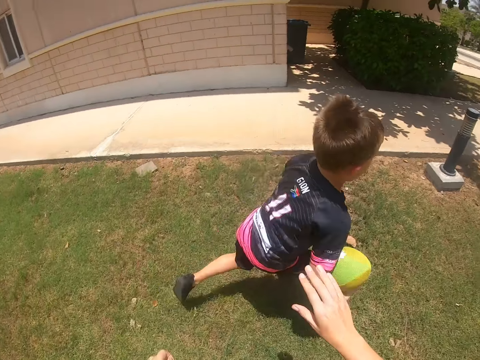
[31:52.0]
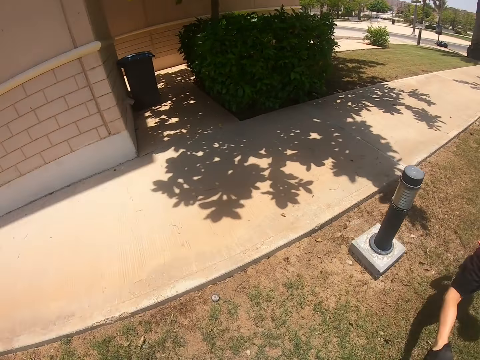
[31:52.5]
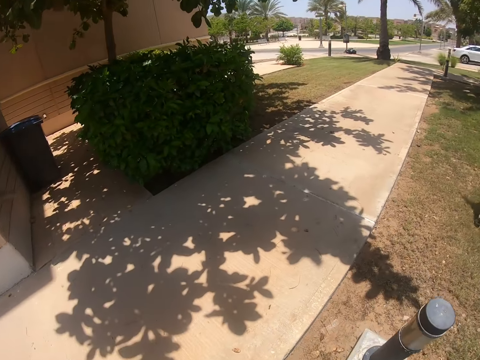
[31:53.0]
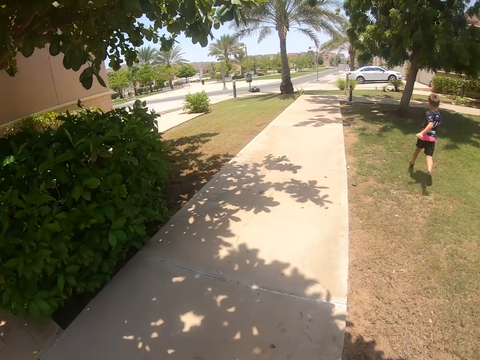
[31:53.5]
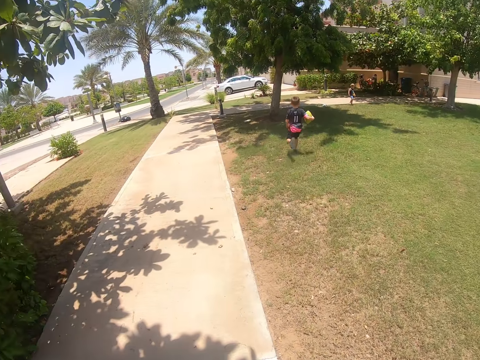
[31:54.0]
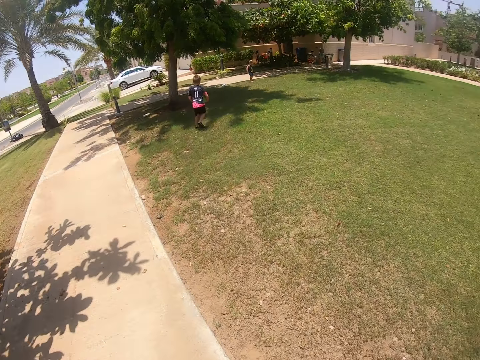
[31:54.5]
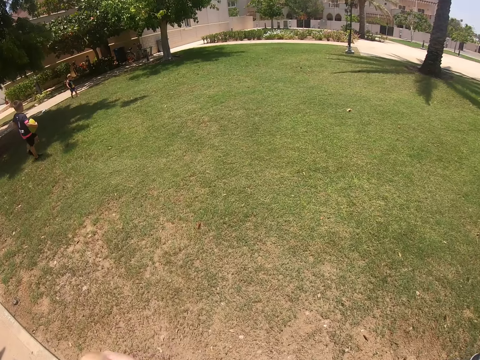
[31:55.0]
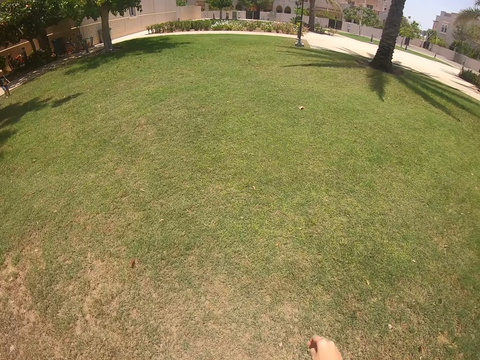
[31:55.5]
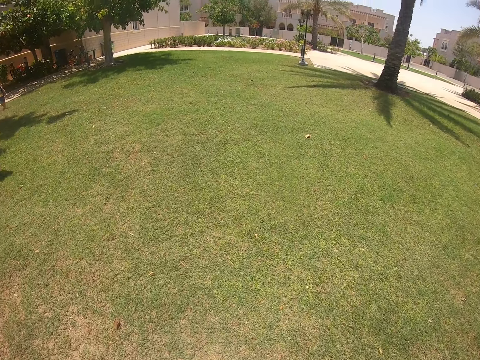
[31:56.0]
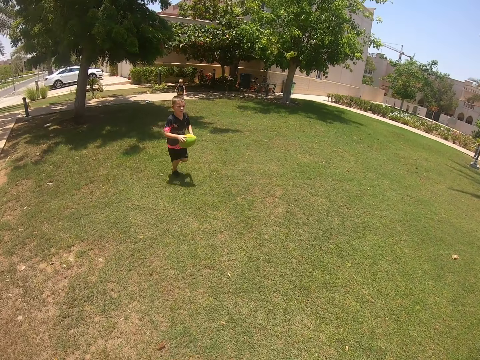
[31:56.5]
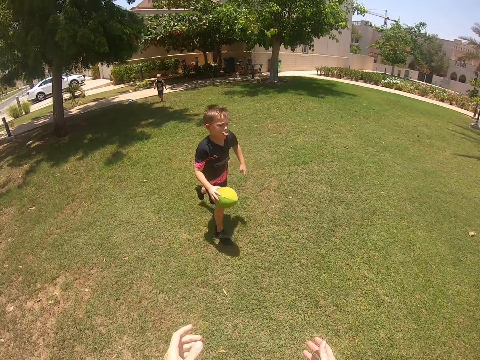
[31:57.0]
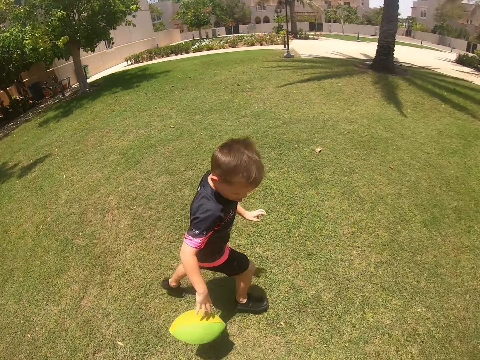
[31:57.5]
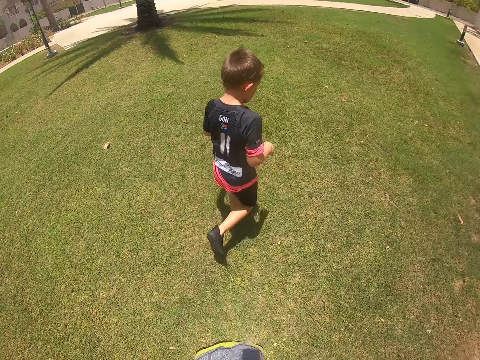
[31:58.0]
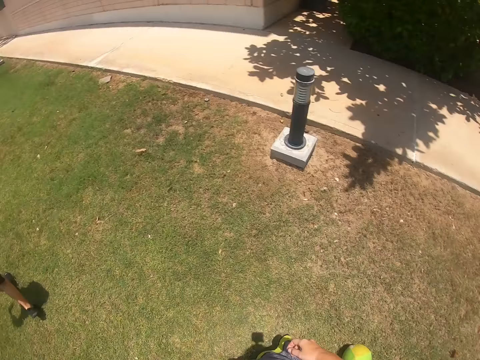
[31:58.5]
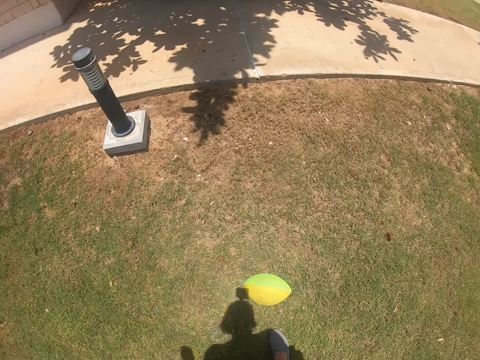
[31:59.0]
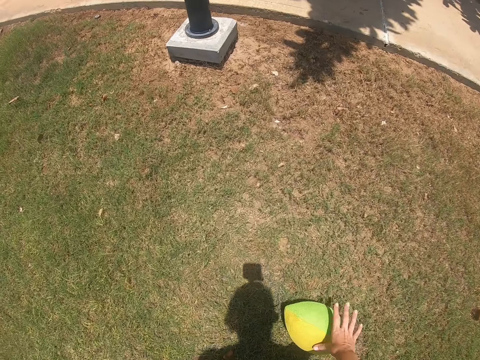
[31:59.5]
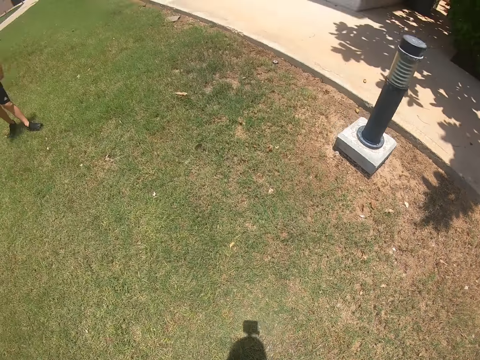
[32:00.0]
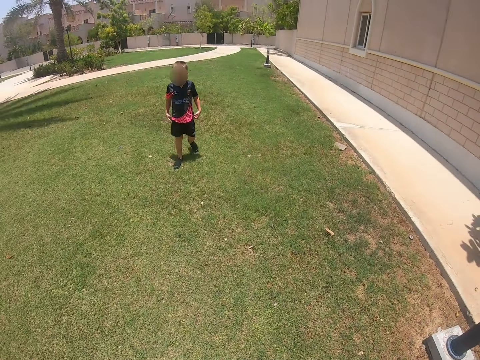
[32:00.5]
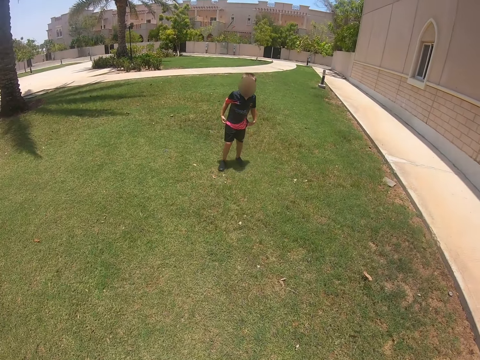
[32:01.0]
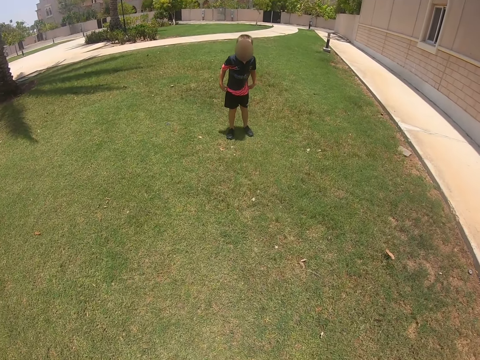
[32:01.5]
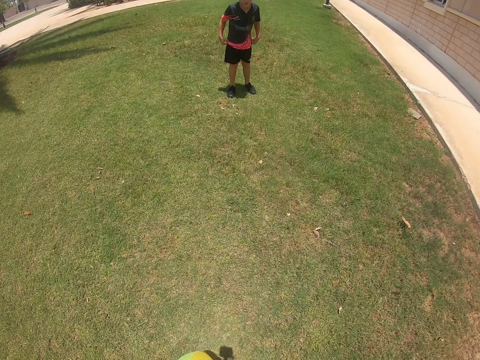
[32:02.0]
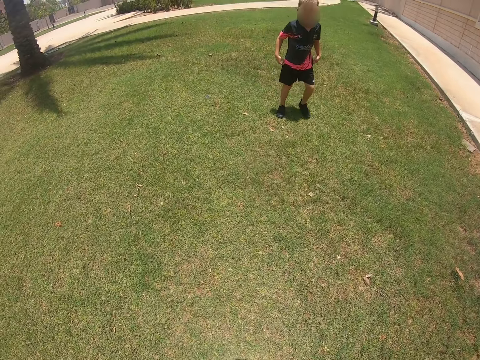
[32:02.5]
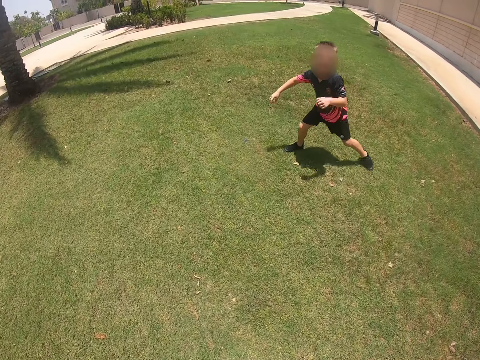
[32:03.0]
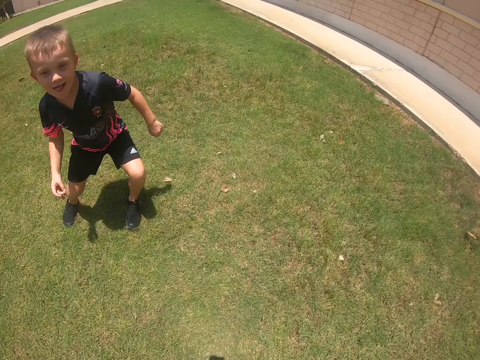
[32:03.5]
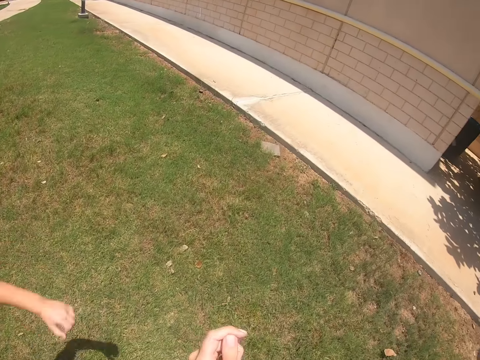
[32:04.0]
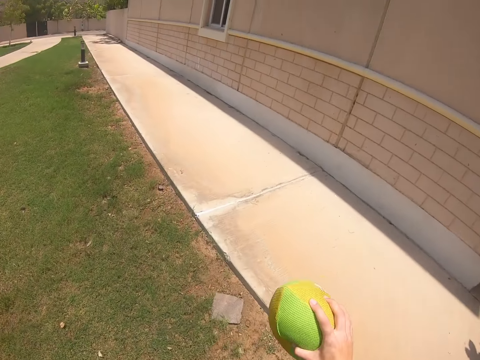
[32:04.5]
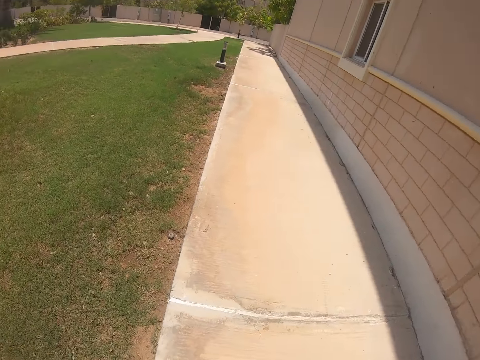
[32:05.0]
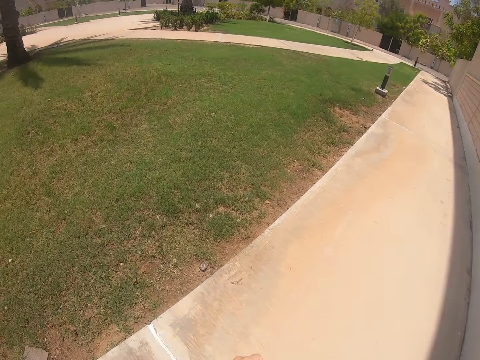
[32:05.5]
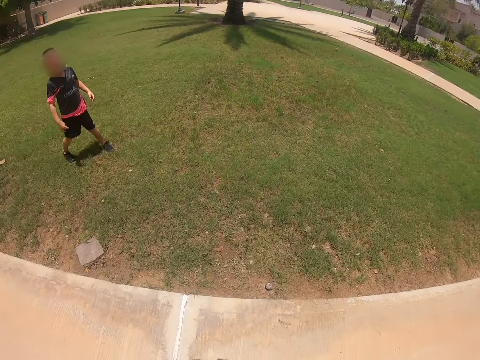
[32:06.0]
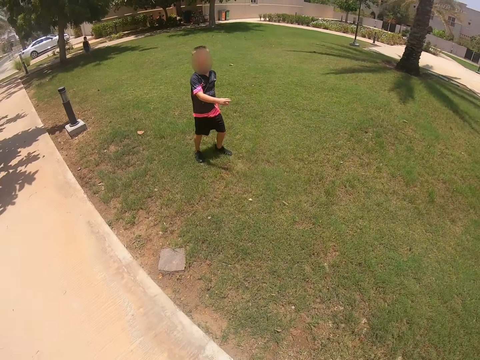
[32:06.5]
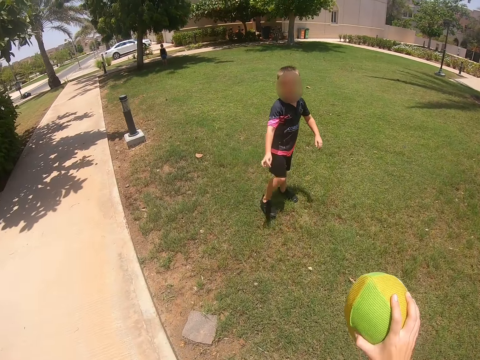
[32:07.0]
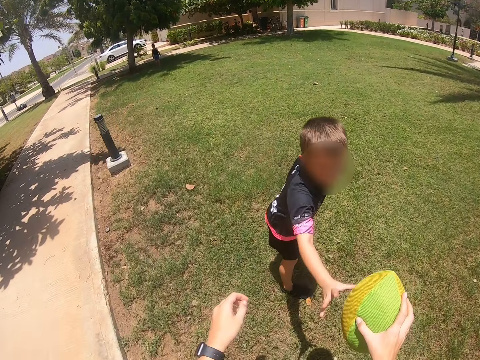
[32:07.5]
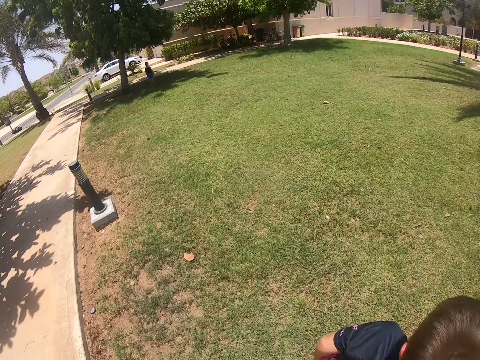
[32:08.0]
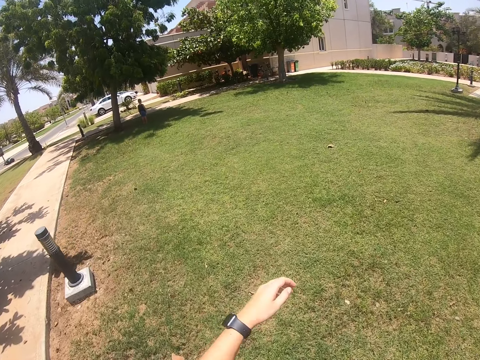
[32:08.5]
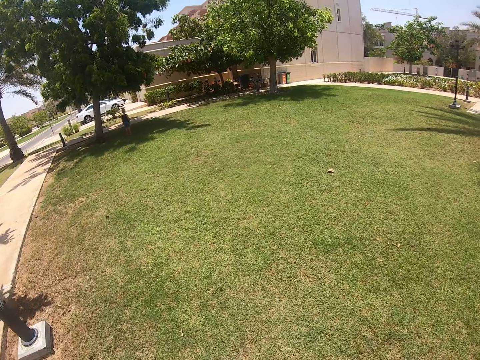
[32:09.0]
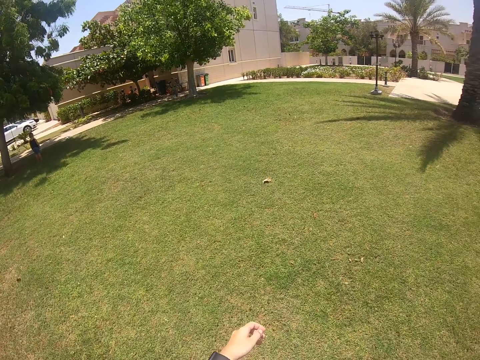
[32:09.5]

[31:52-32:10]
The camera wearer taps on a boy's back, runs after the boy, lifts the left hand, looks around, and walks around. The boy runs. The boy drops the ball and throws the ball. The camera wearer looks around, picks the ball, and looks around. The boy stands. The camera wearer runs with the ball and walks. They look around, pass the ball to the boy, and walk around.

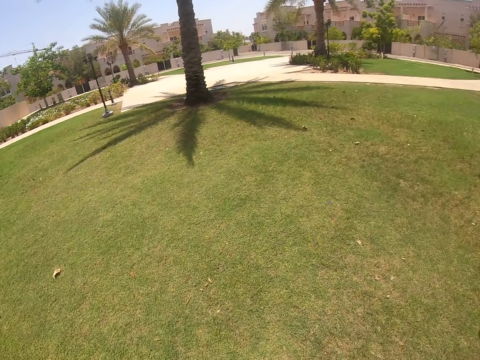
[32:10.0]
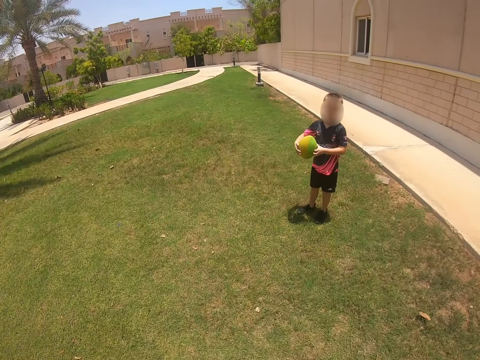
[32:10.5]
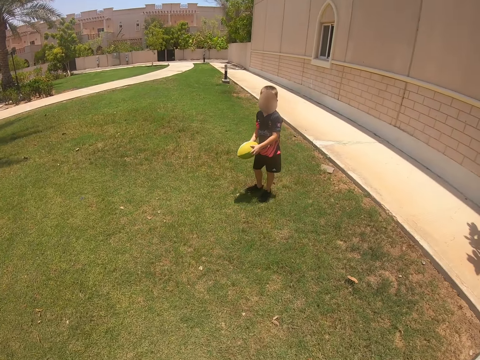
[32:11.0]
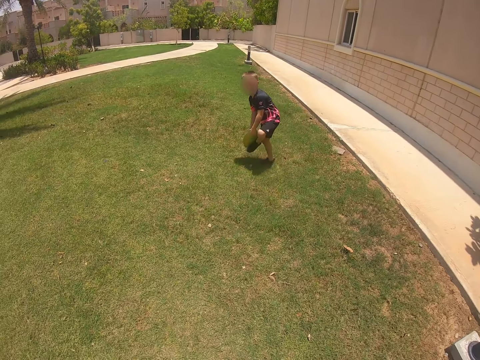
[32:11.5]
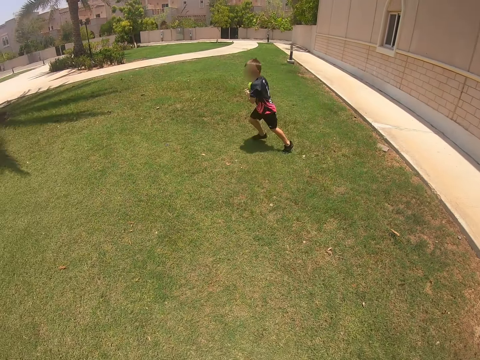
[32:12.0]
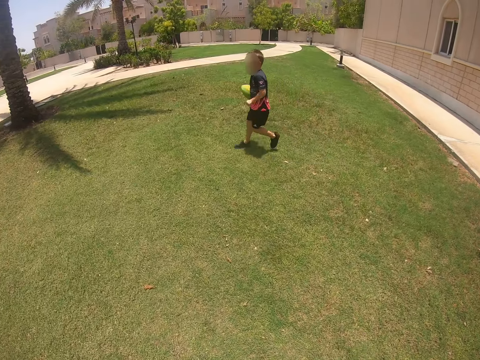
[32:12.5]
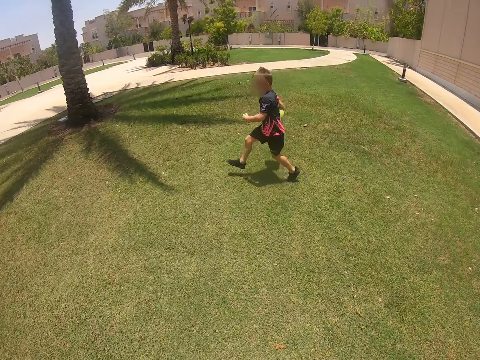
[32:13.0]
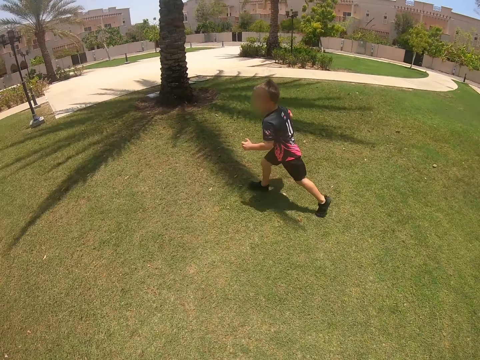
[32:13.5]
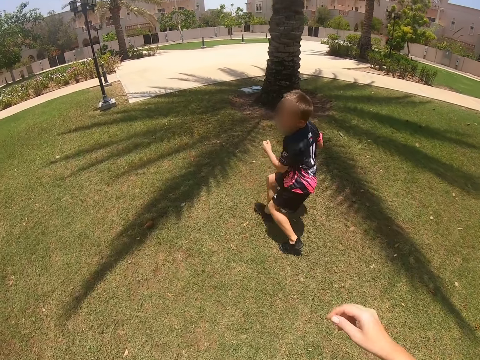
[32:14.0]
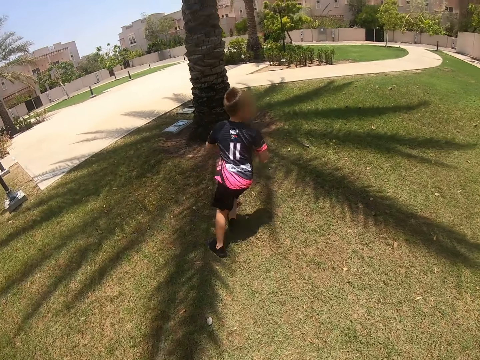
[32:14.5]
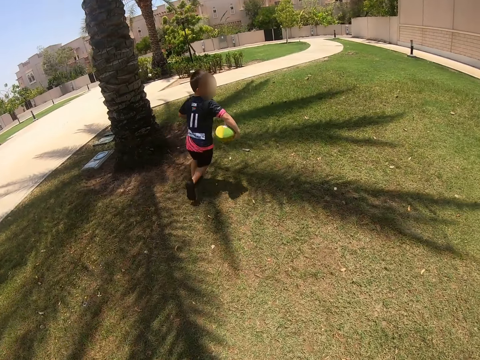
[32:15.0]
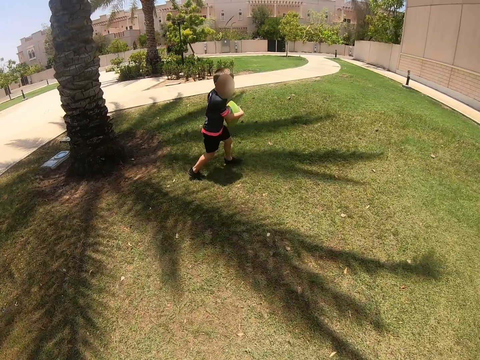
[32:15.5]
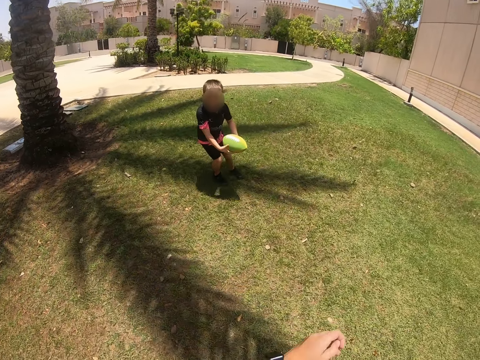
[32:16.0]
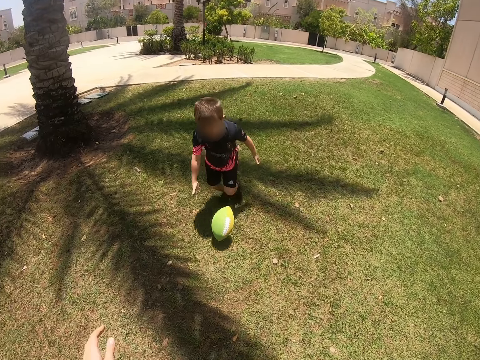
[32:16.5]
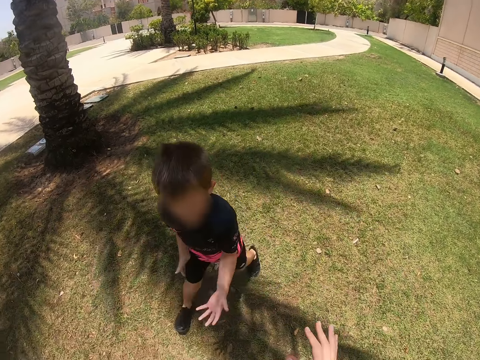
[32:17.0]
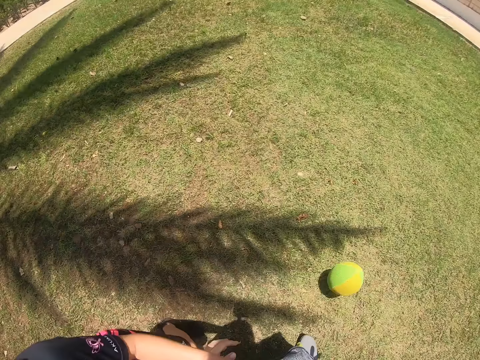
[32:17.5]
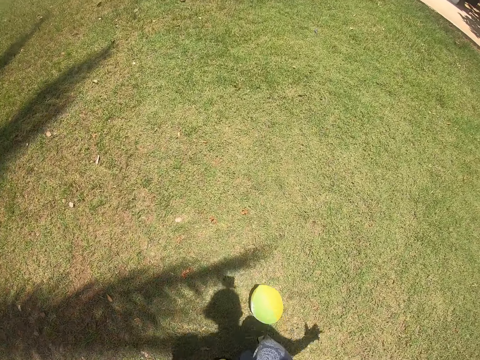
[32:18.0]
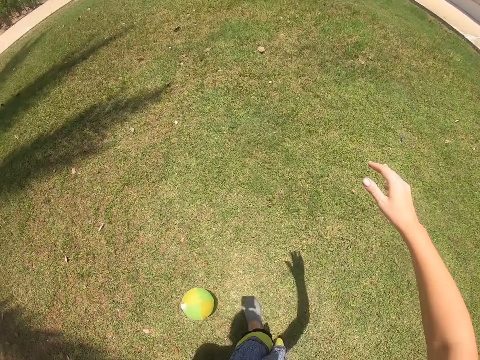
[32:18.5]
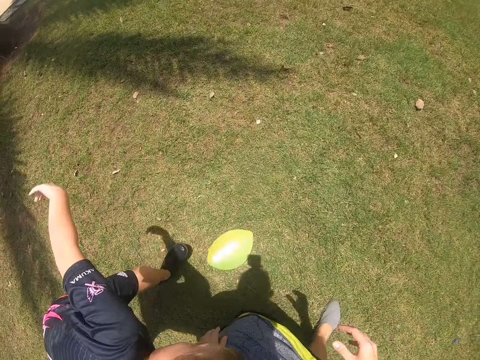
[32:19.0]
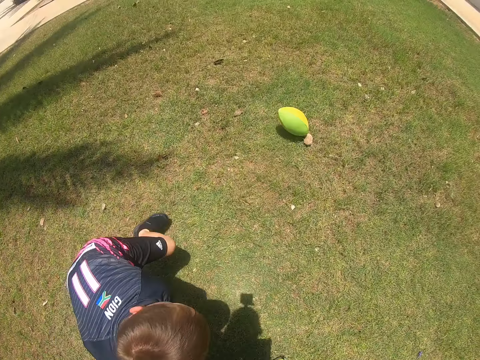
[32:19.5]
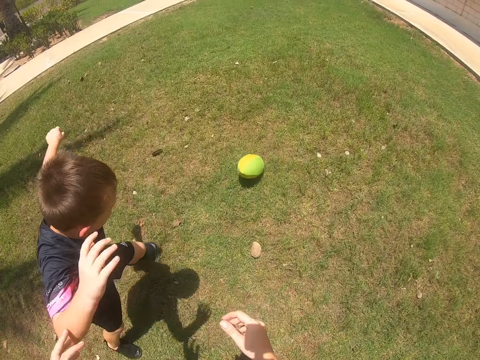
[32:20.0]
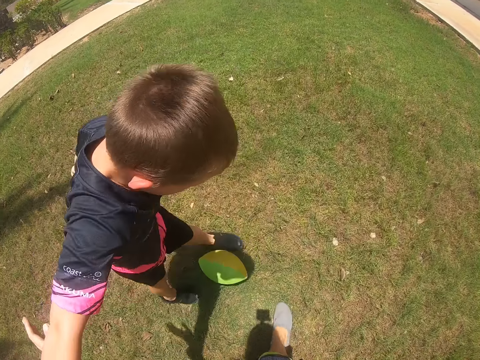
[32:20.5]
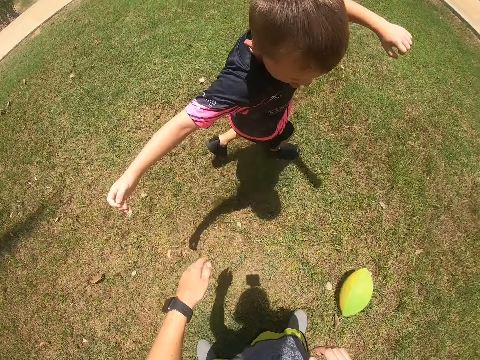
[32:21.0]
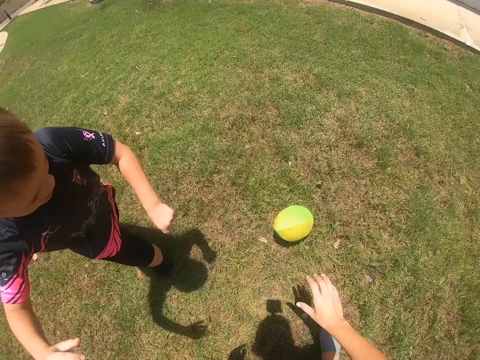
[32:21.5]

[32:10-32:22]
A boy runs with the ball. The boy stands. The camera wearer walks and runs after the boy. The boy kicks the ball. The camera wearer pushes the boy. The boy kicks the ball and runs after the ball.
